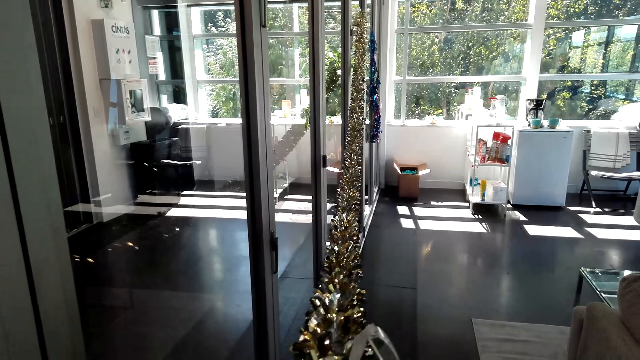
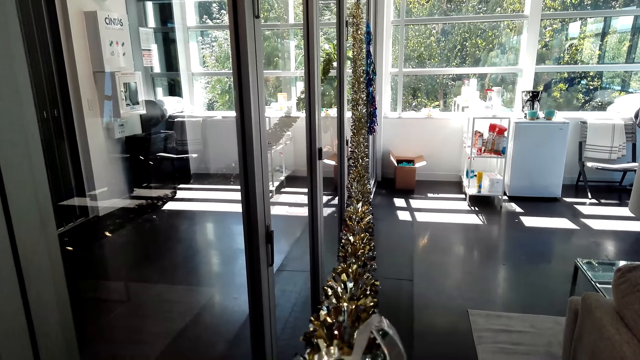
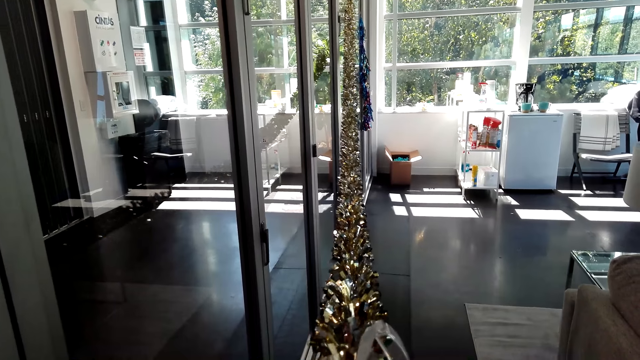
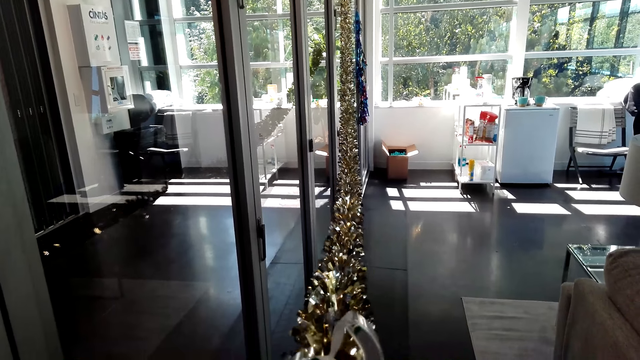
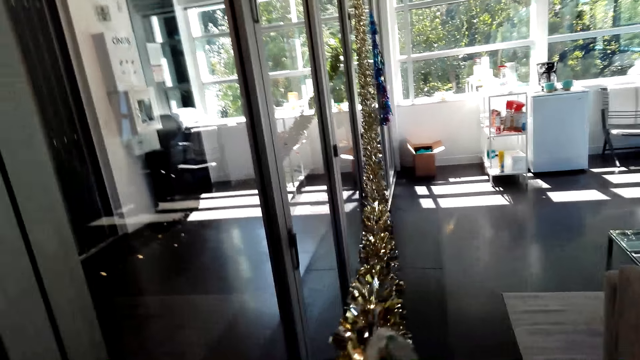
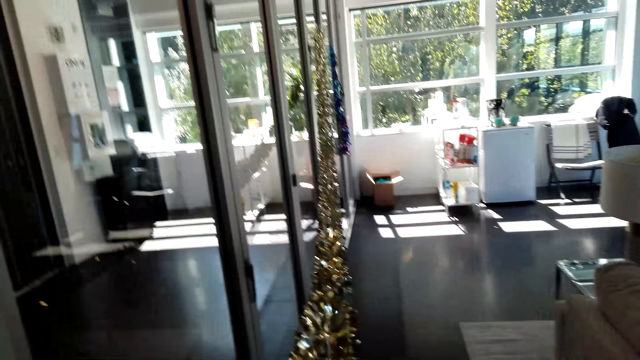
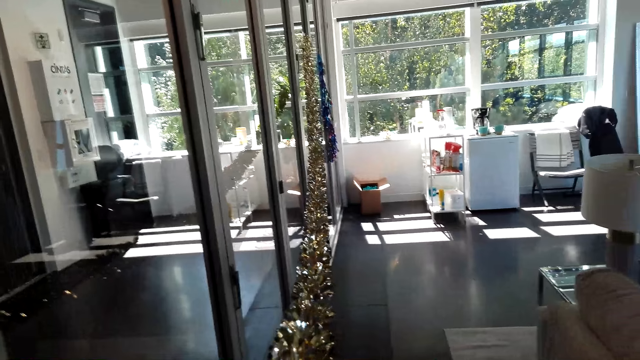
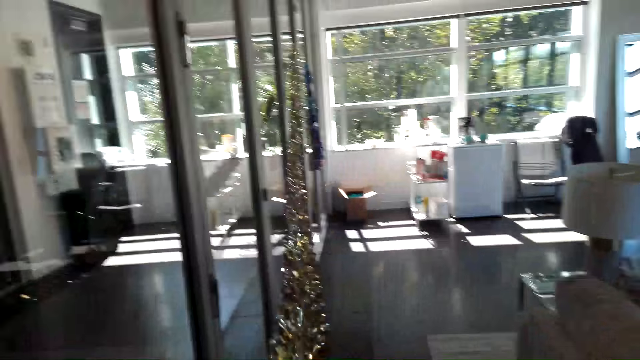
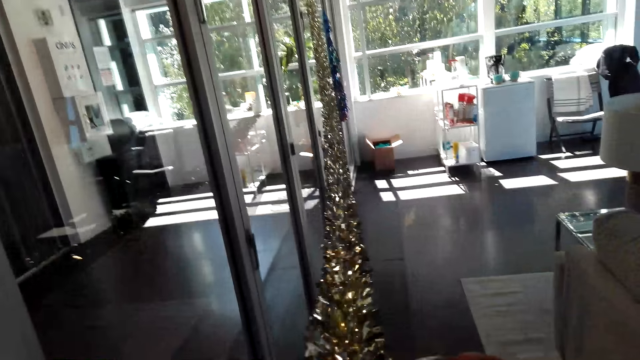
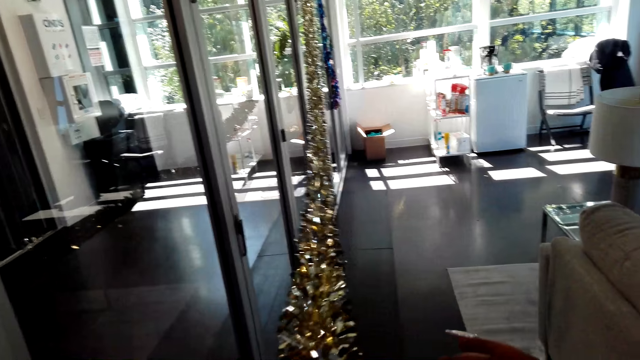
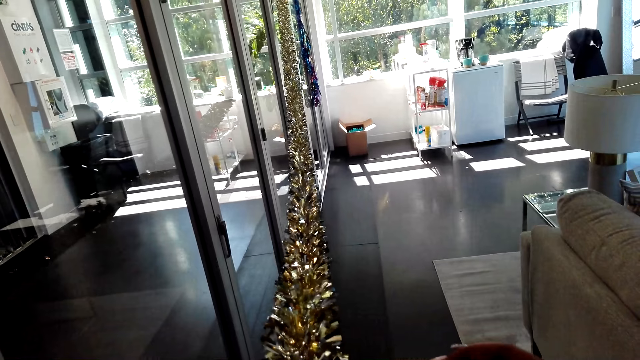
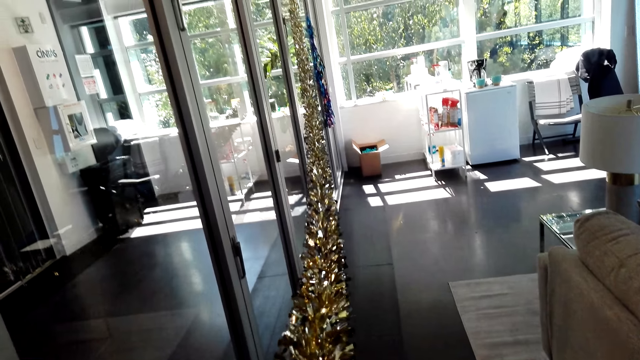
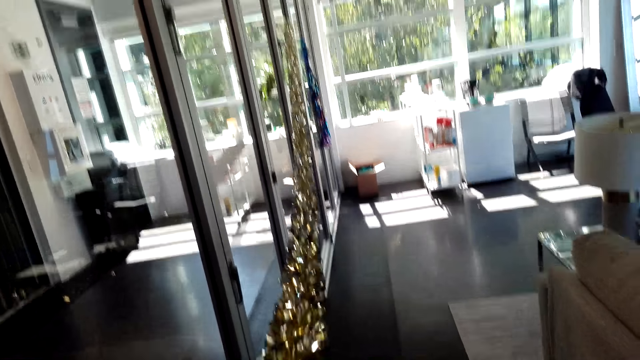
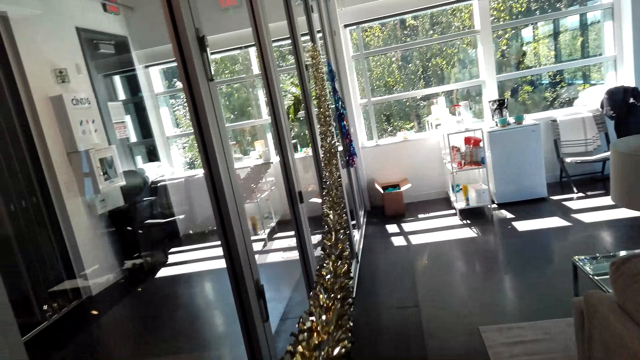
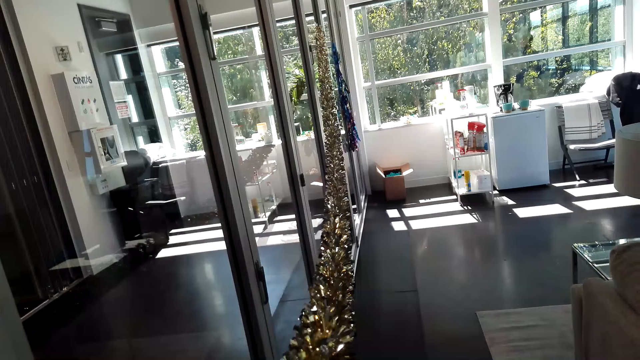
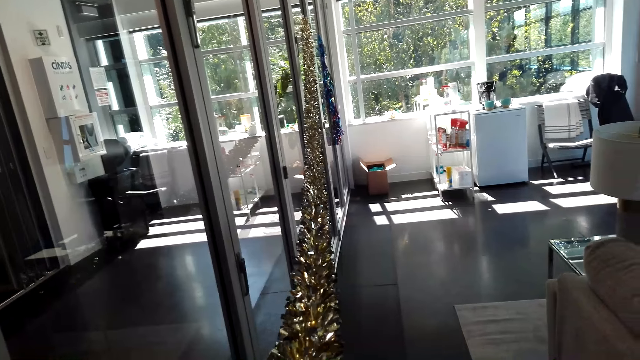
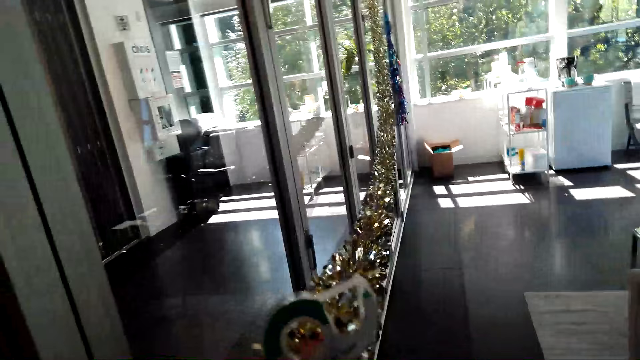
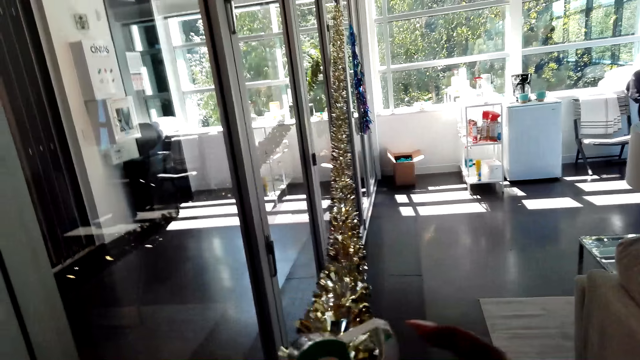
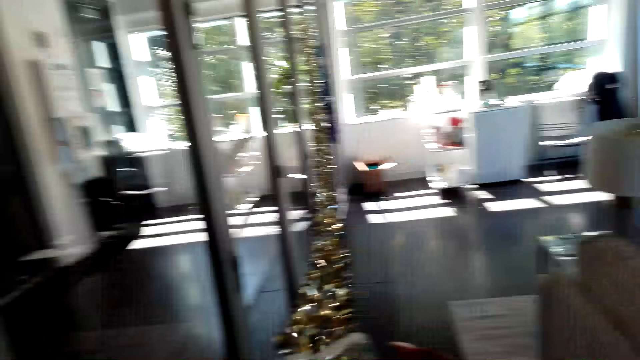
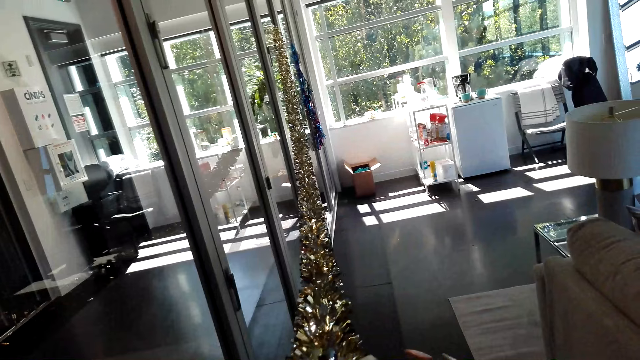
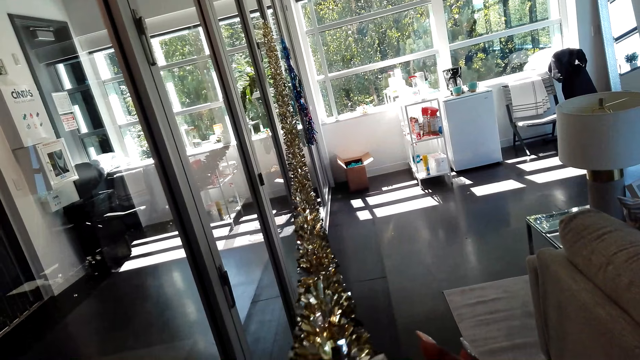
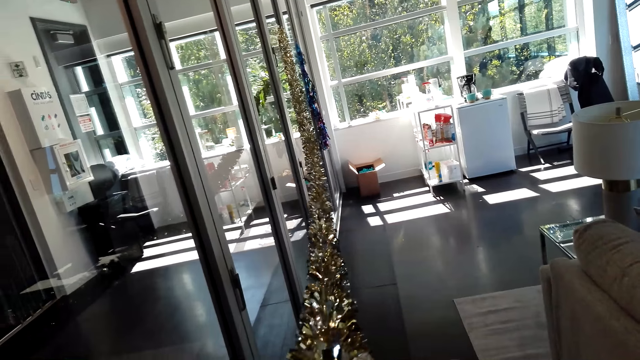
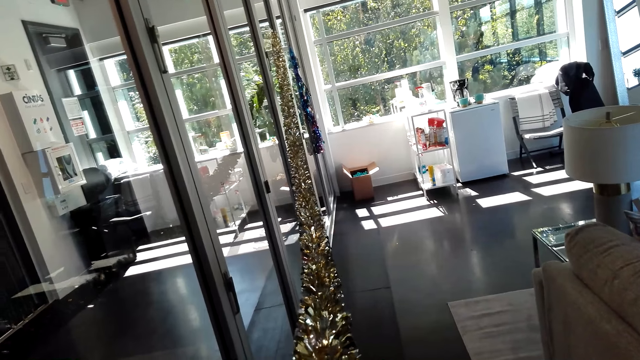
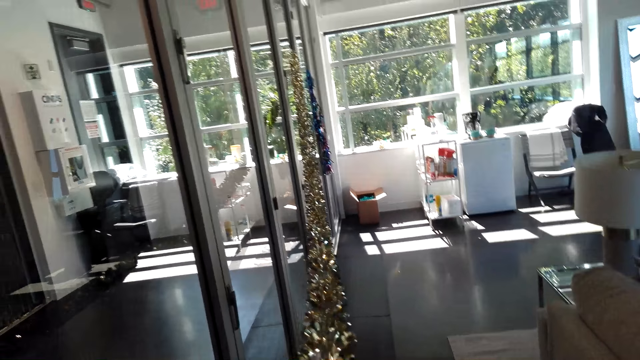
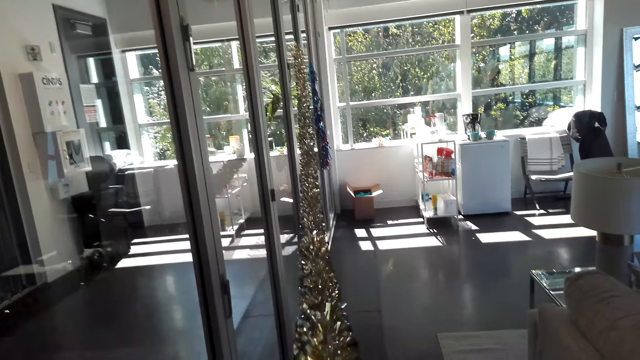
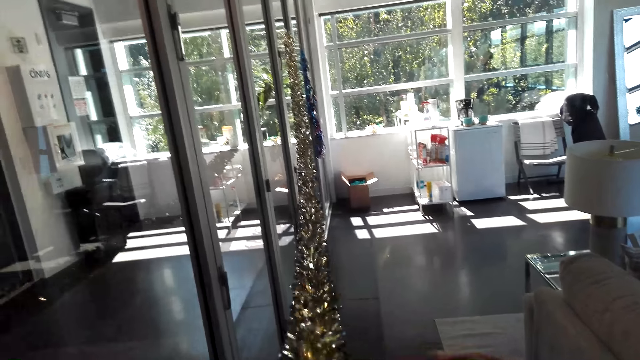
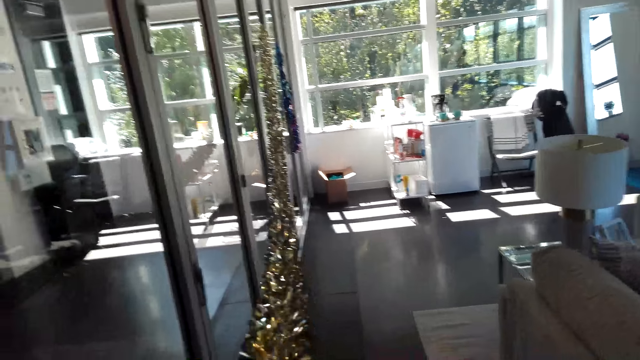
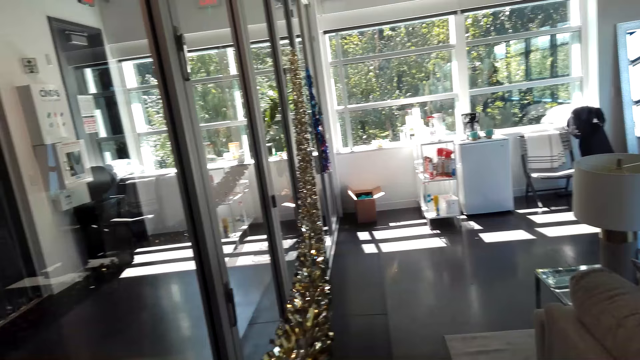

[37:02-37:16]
The camera wearer cuts tape. They put the masking tape on the flower.

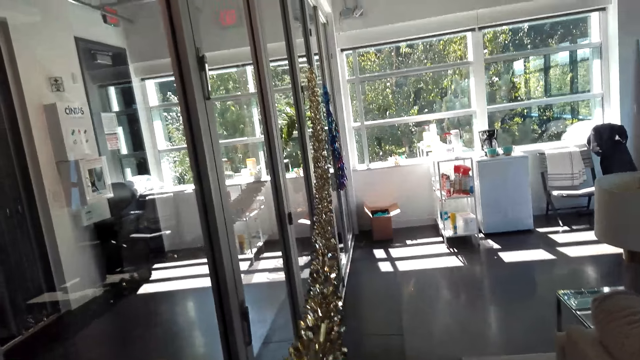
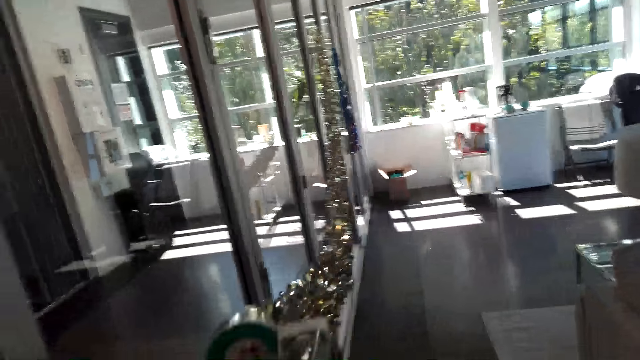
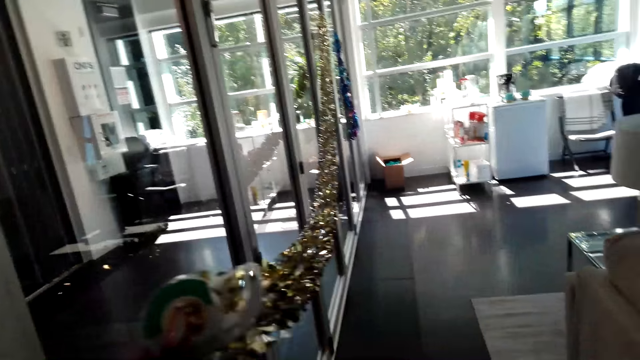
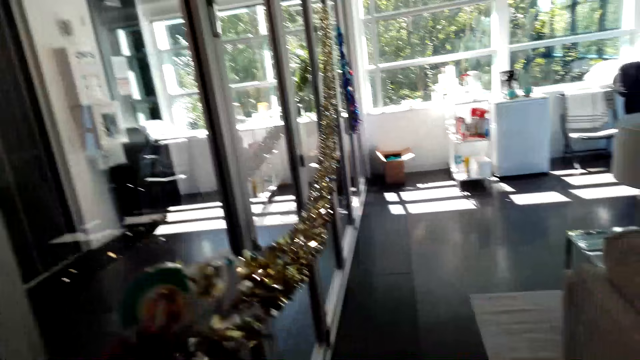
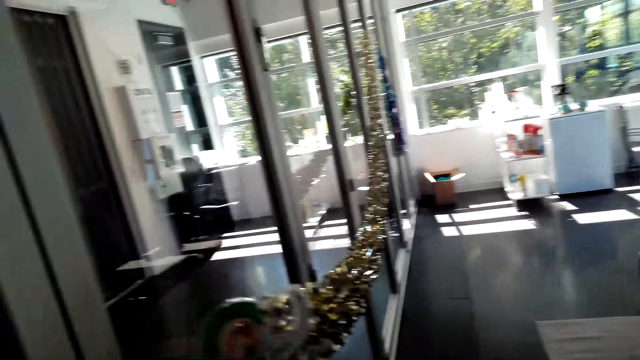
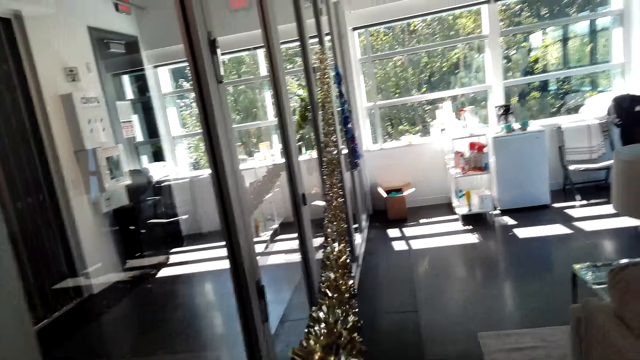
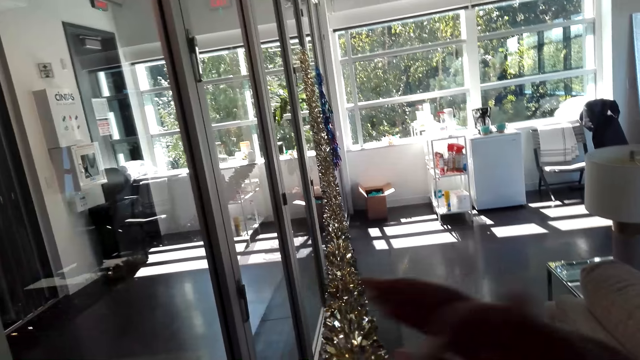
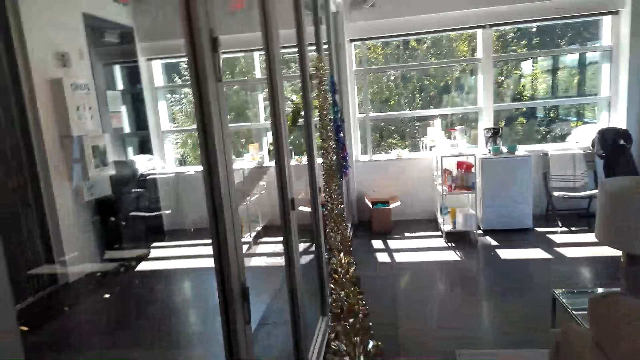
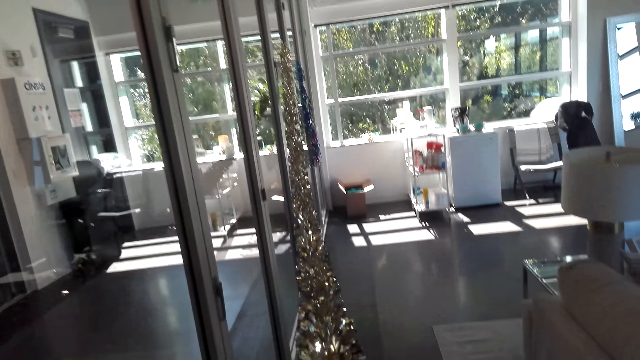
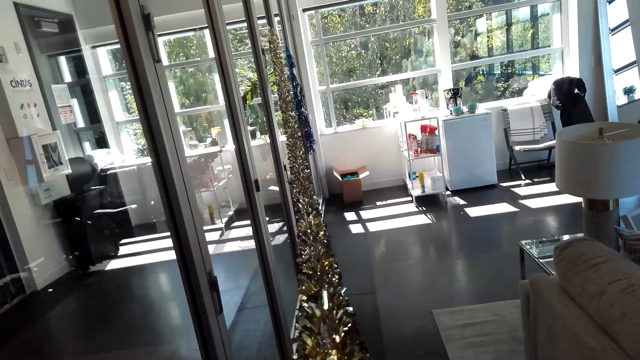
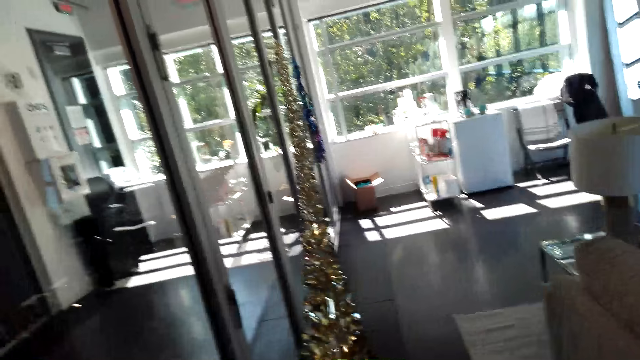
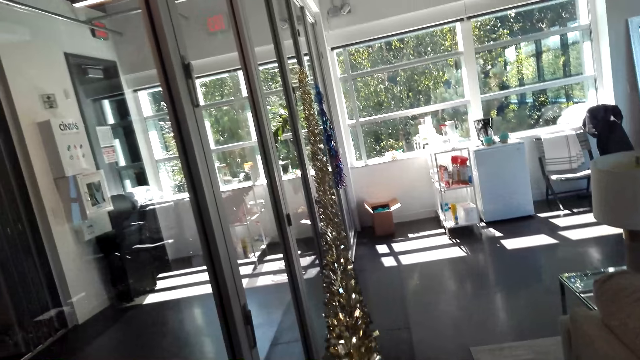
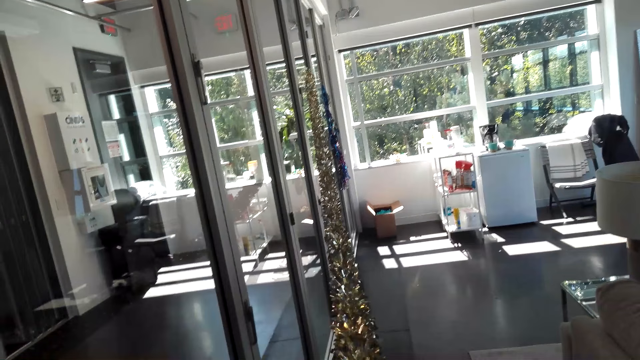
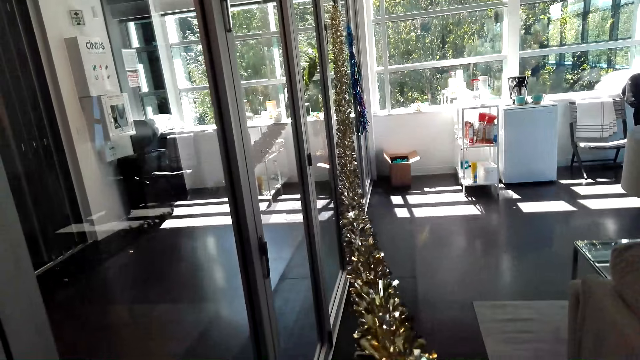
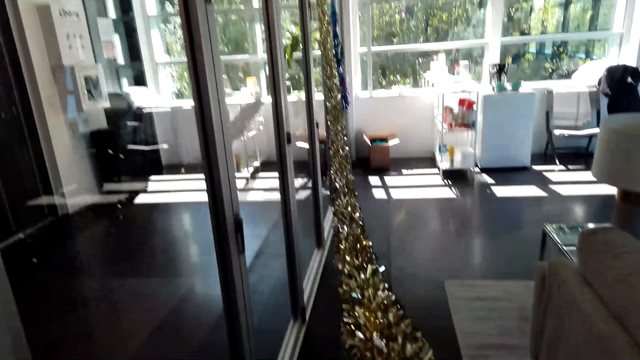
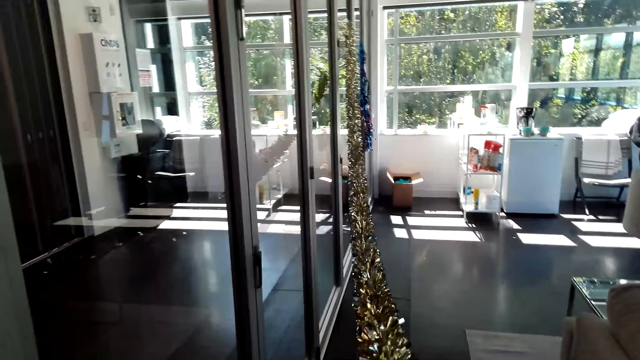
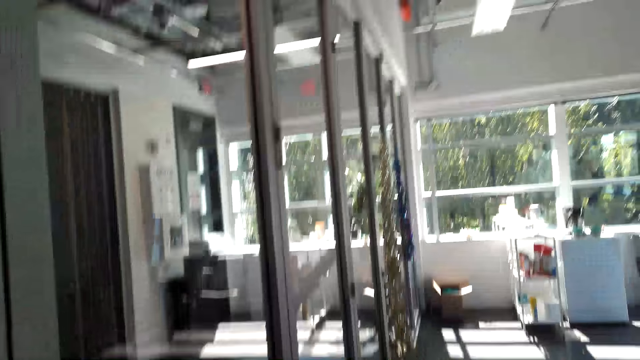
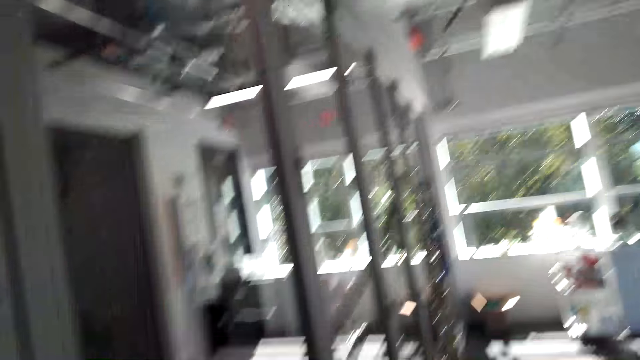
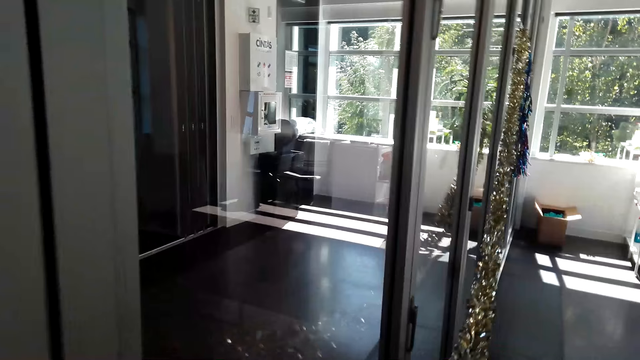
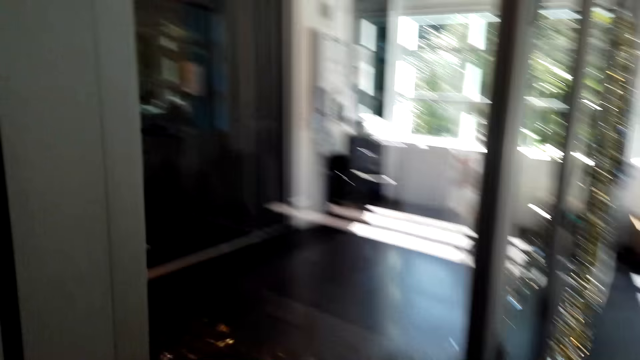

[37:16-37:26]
The camera wearer talks to a man.
